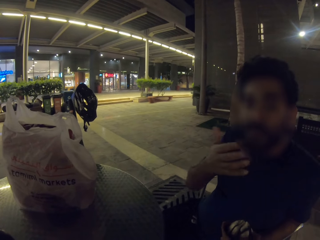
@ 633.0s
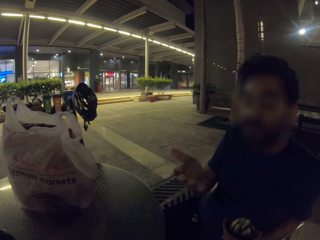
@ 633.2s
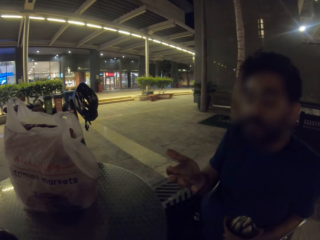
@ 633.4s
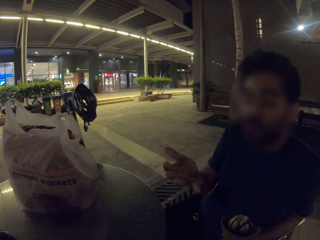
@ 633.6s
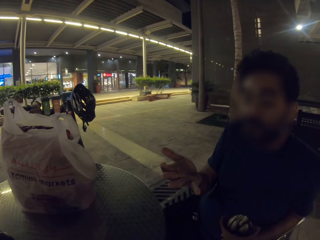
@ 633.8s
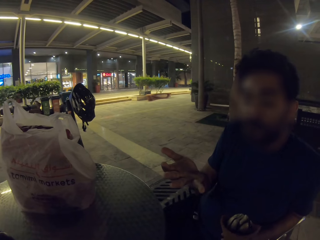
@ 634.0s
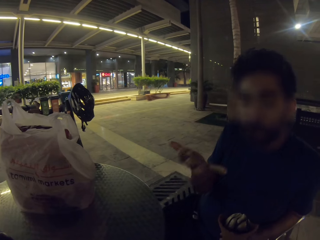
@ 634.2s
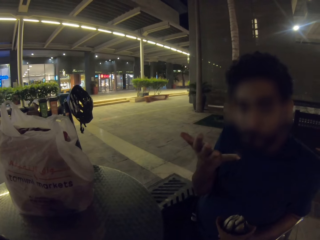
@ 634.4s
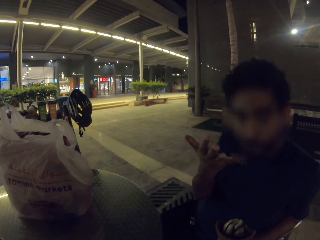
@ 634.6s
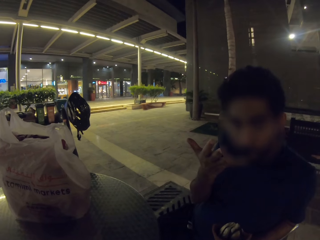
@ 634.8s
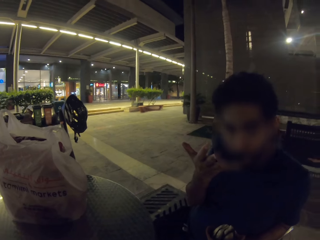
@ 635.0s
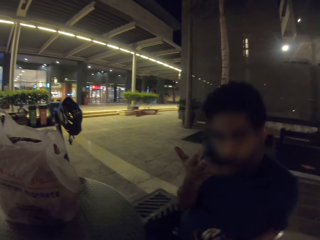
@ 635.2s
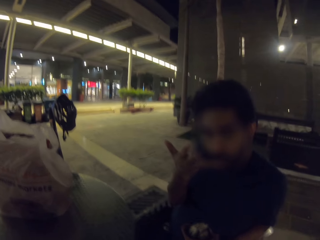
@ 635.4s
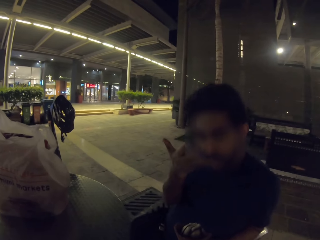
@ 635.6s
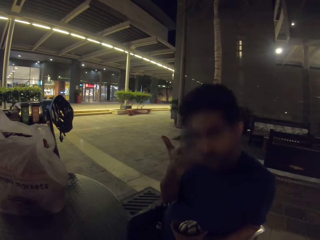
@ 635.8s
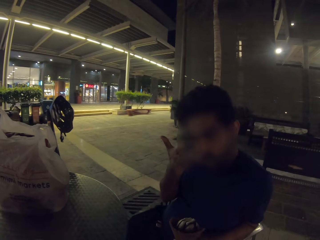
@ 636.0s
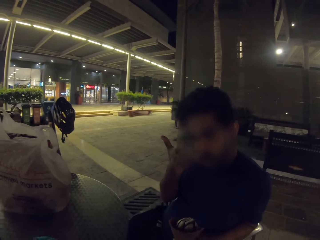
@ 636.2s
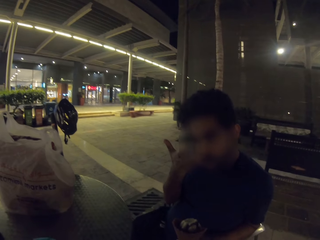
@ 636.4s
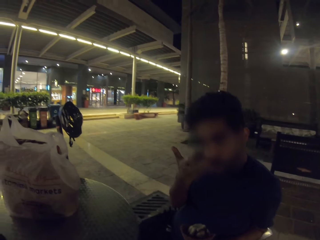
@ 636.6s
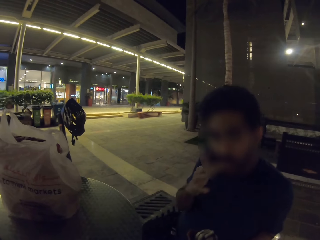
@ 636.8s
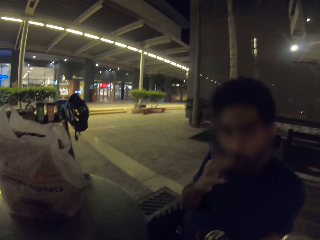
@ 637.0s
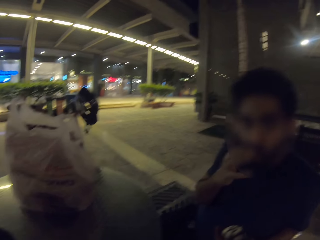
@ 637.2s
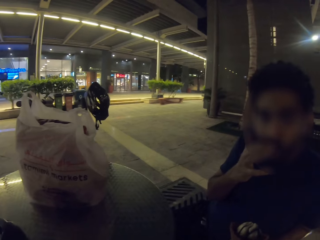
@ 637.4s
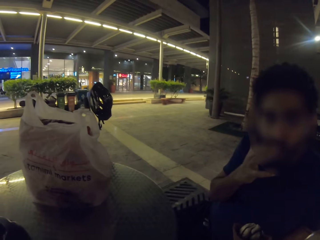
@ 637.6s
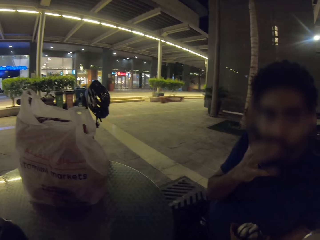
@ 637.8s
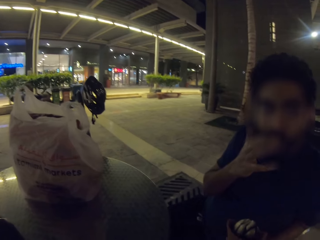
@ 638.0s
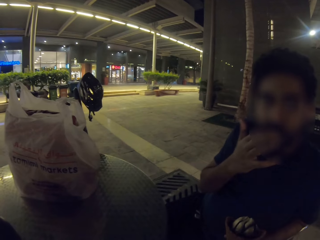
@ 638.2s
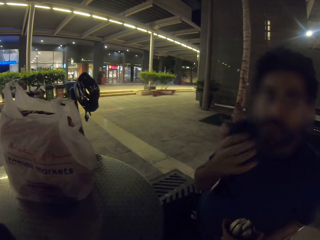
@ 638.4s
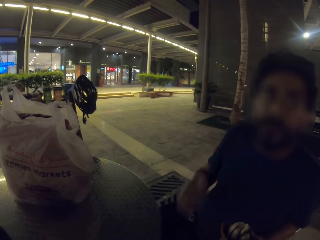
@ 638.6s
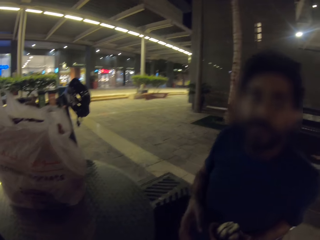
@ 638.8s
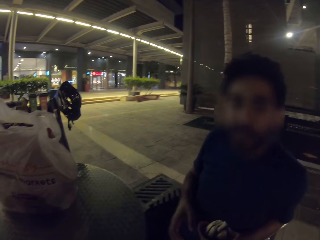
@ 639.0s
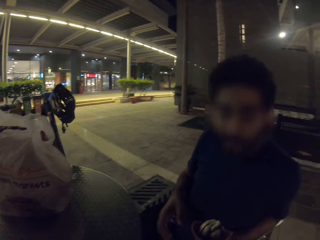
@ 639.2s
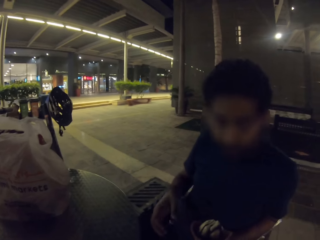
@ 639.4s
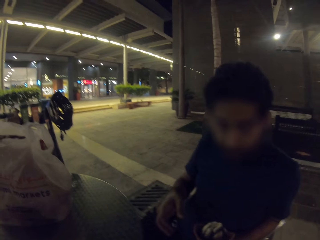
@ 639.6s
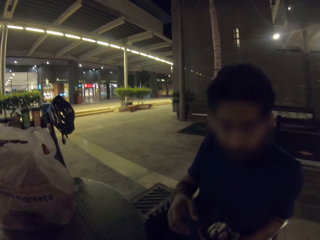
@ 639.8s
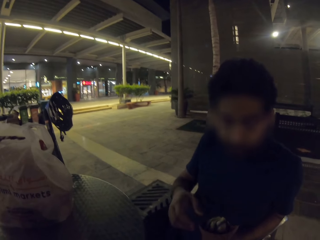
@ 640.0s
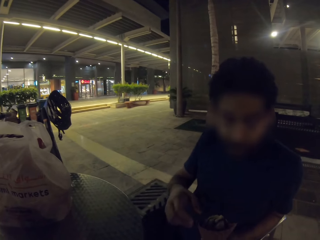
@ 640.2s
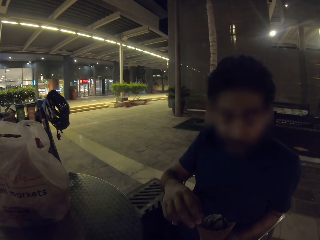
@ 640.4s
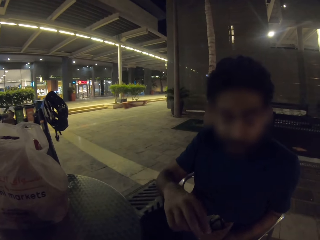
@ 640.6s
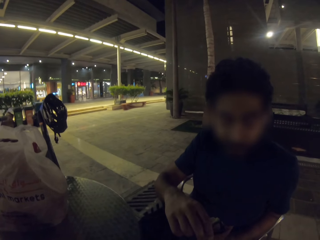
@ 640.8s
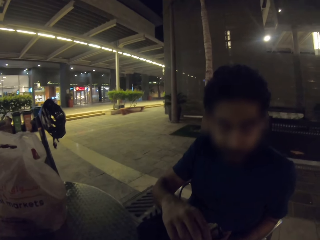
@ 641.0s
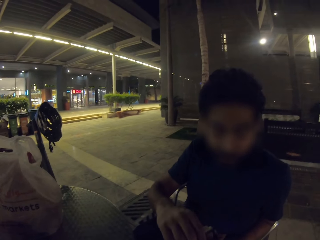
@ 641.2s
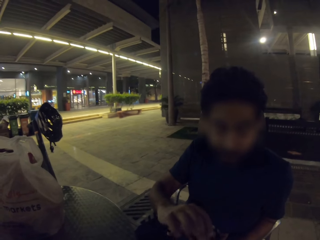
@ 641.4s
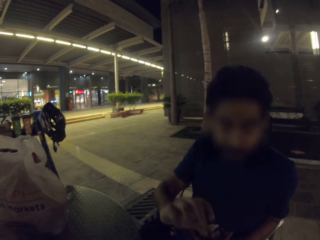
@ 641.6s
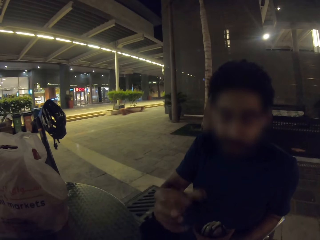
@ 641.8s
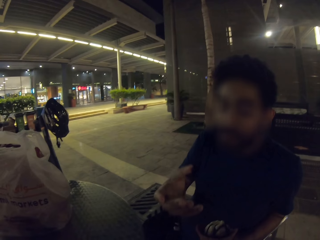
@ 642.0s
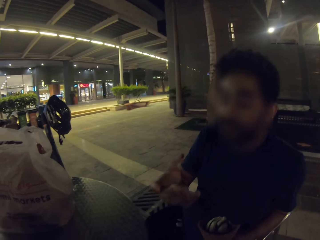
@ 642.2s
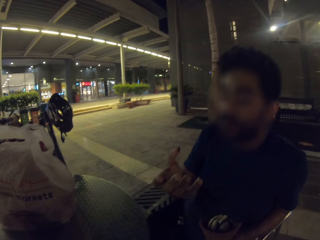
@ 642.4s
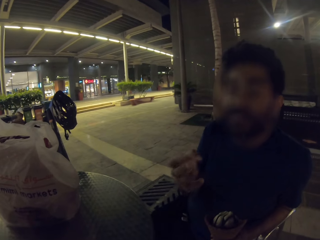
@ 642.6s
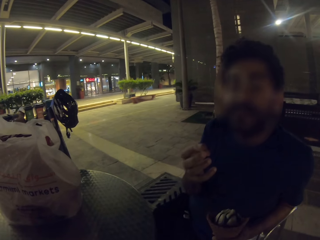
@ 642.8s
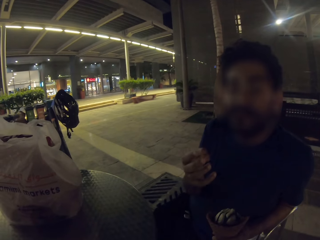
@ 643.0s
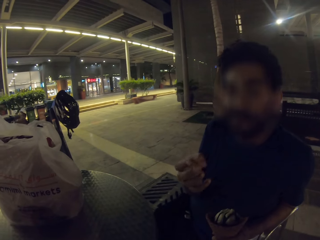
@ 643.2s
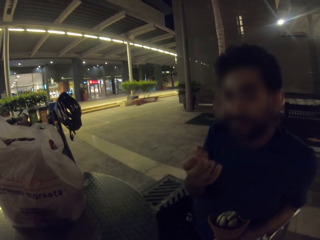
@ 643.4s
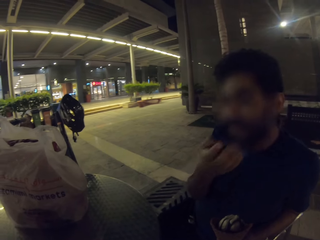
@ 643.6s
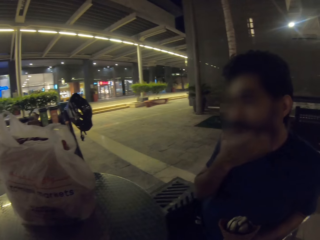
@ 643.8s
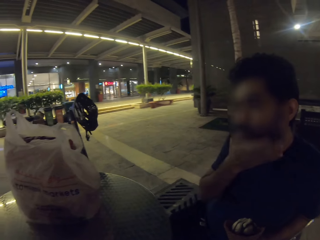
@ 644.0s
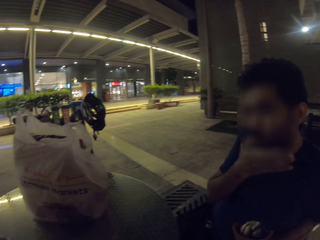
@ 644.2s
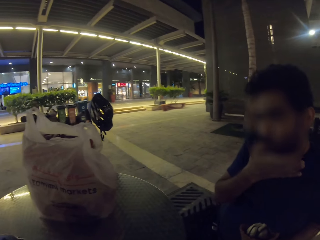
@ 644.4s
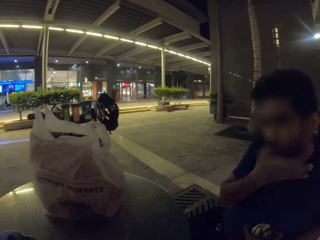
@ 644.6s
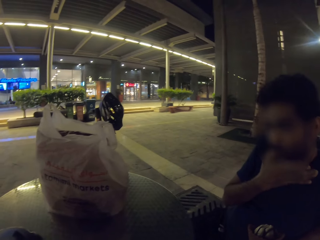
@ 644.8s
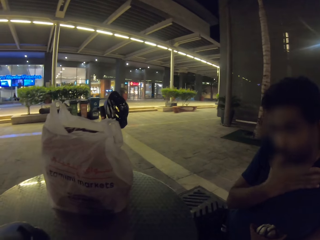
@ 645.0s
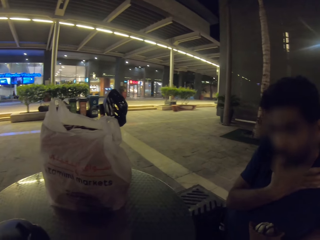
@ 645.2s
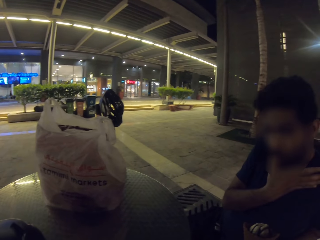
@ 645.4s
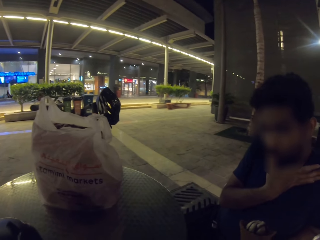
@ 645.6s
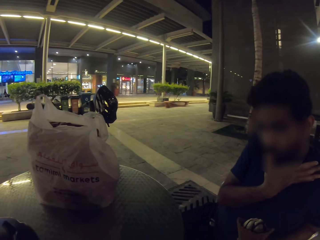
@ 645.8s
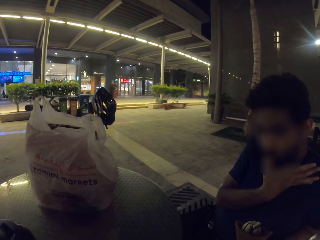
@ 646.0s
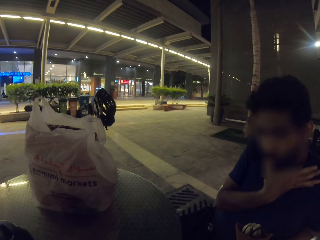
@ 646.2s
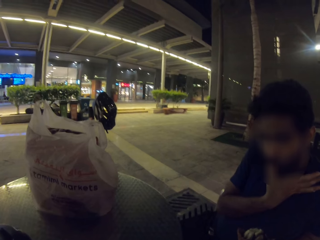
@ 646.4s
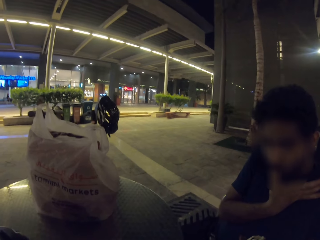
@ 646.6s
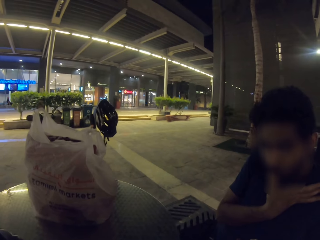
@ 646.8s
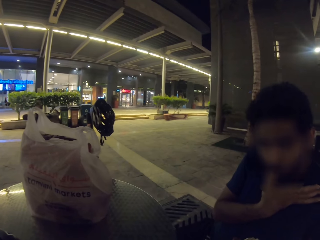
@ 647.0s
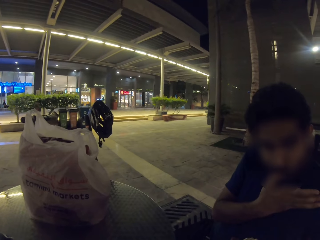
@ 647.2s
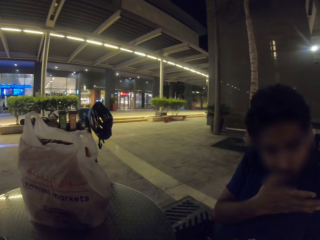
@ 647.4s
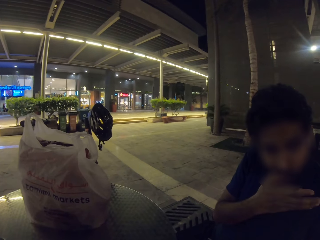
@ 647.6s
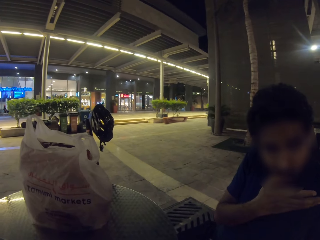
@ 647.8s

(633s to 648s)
A man converses to the camera wearer. The man licks the ice cream on the hand and licks his fingers. The man puts the finger on the ice cream. The man converses to the camera wearer. The man licks the ice cream on the hand.

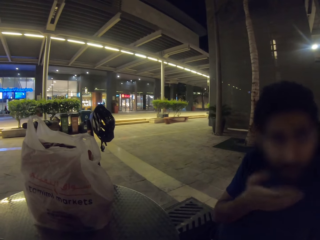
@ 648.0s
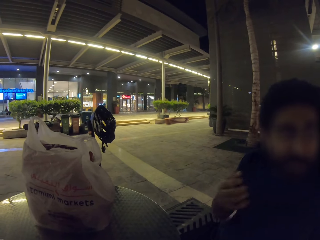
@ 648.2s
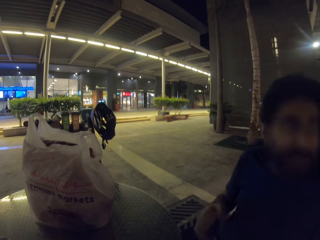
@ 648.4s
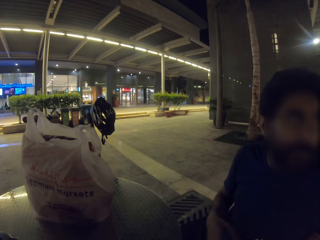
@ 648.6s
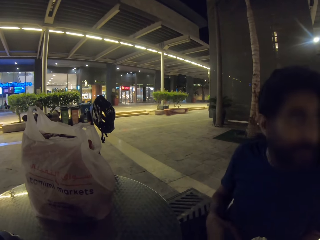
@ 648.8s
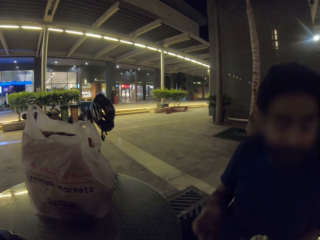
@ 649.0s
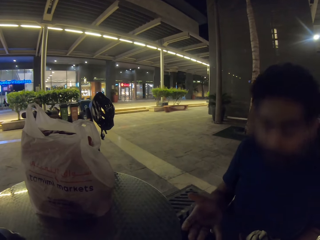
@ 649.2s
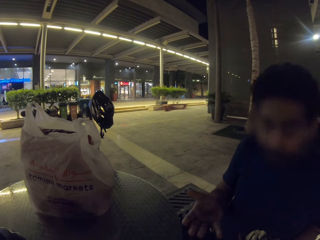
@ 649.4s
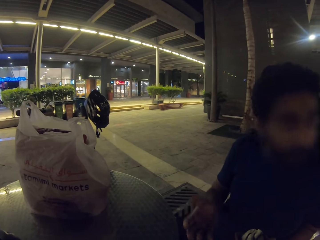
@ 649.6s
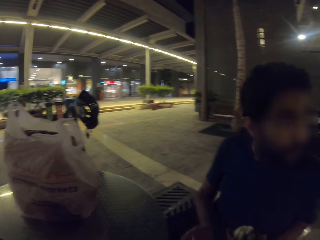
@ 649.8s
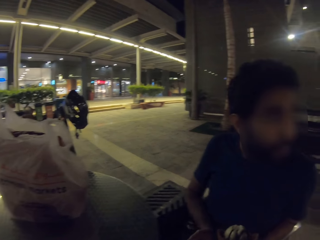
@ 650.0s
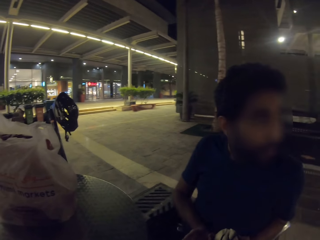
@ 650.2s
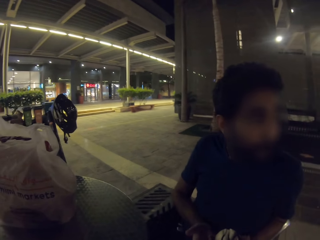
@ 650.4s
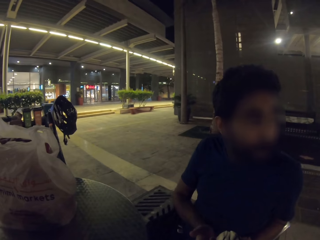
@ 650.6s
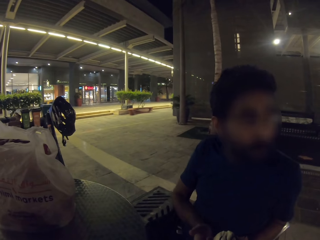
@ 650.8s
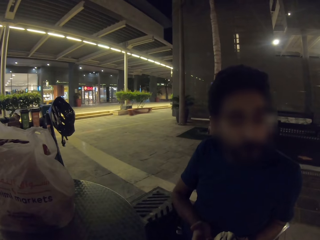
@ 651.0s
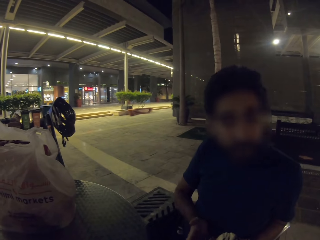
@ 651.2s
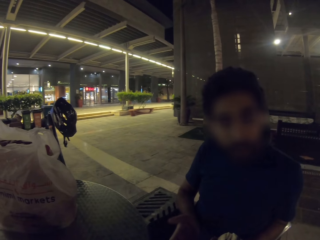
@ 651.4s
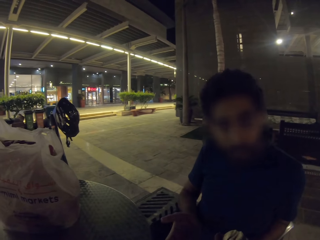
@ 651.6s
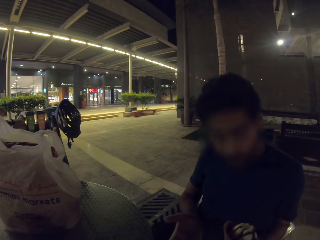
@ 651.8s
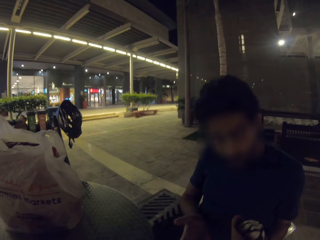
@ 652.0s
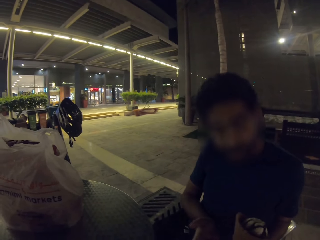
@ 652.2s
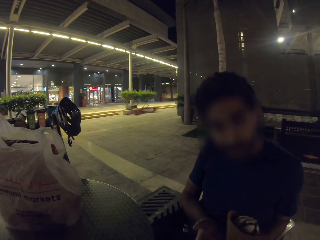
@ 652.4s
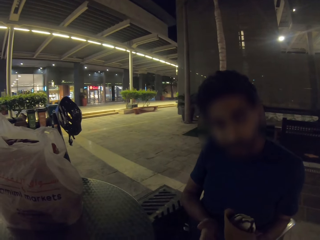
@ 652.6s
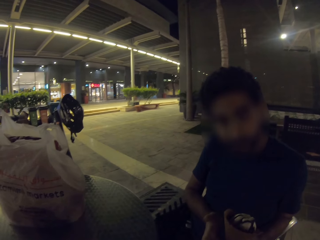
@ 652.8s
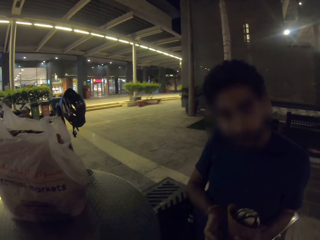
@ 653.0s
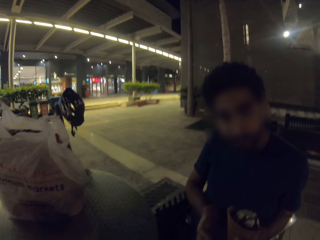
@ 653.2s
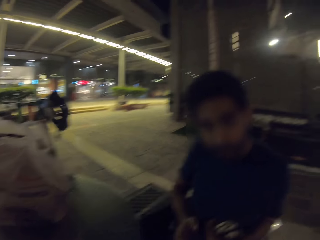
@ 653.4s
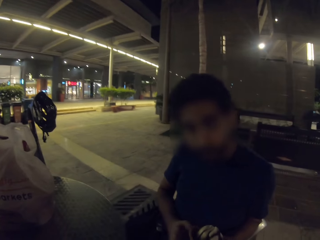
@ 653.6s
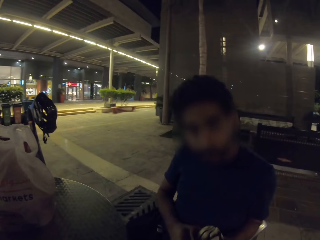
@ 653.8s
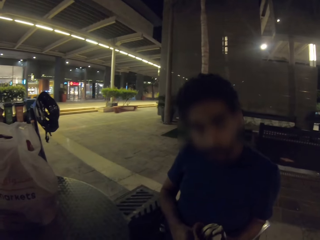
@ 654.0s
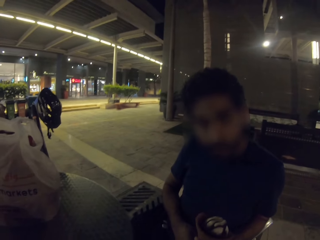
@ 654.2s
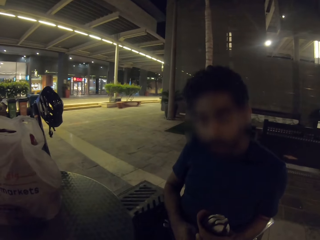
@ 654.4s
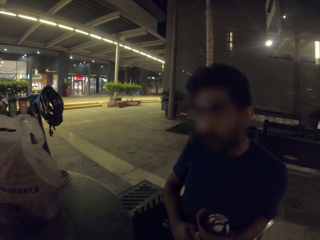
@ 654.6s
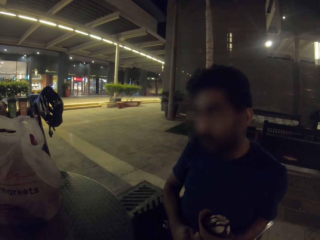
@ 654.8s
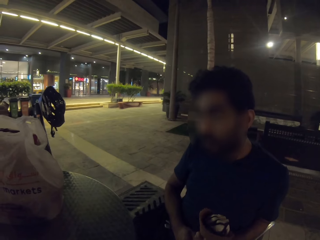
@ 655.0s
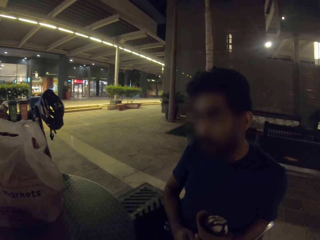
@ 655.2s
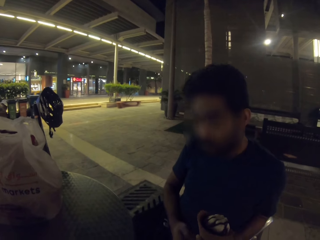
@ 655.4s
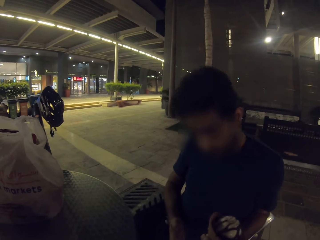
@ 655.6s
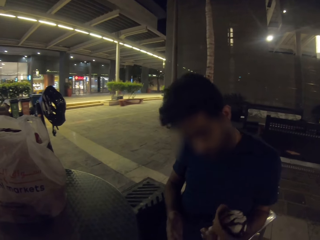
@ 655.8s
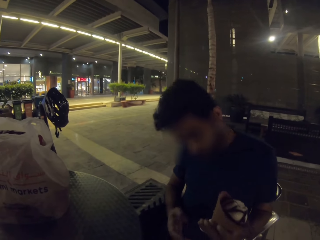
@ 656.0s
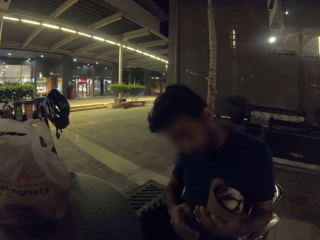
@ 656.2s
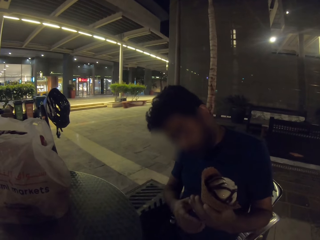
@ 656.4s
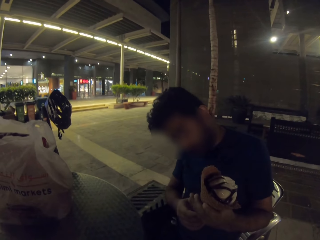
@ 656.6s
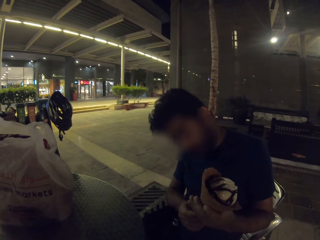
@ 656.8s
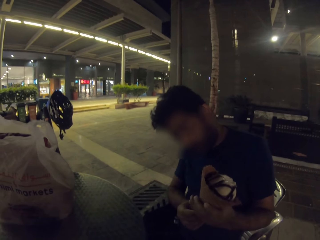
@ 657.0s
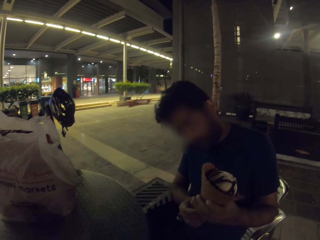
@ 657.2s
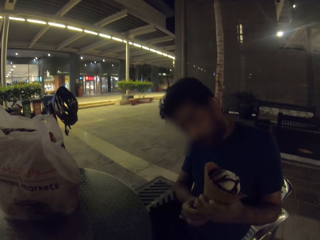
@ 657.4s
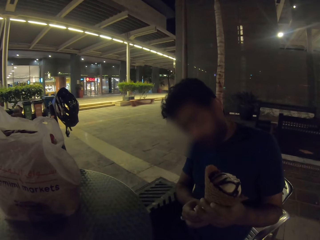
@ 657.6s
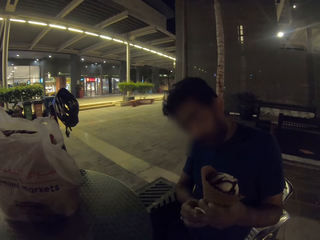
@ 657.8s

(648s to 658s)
The camera wearer looks at a man. The man lifts the ice cream cone.
